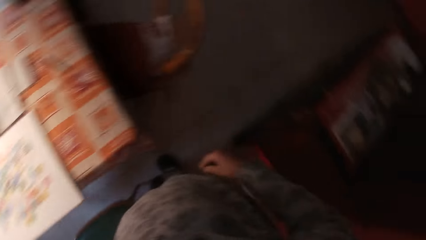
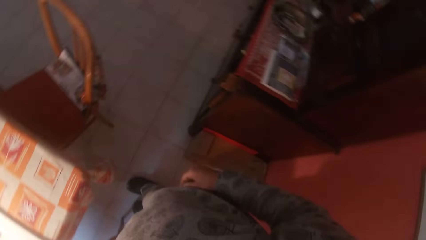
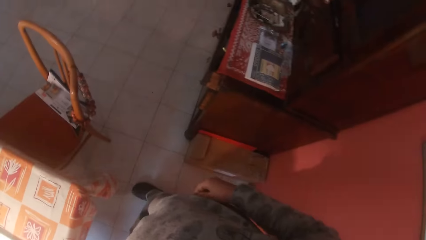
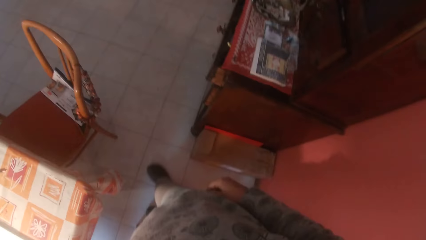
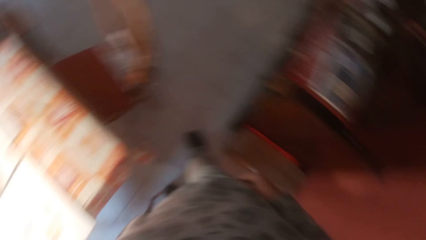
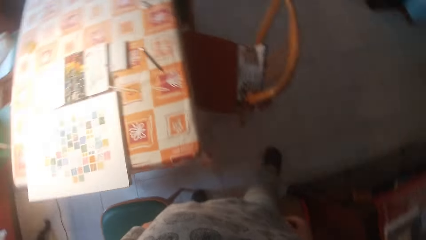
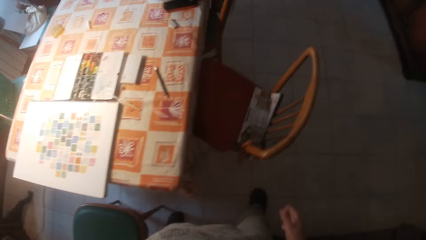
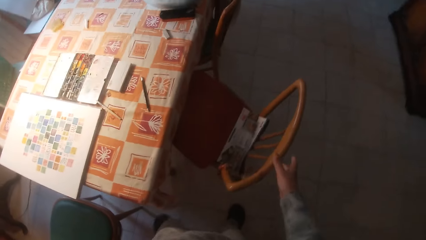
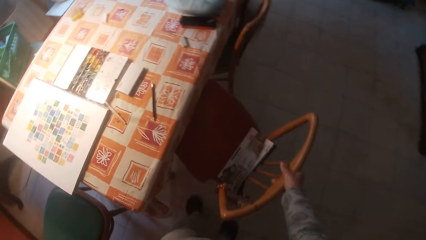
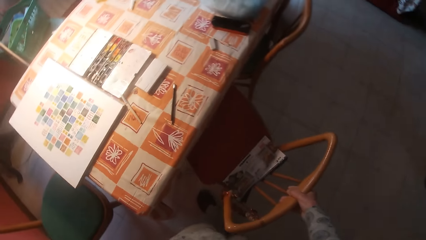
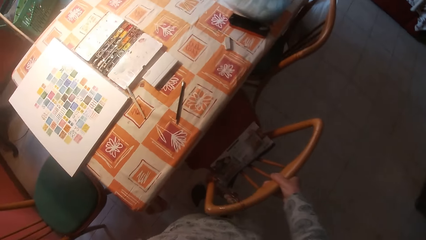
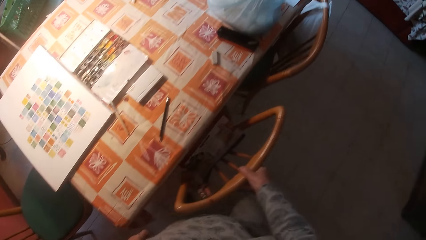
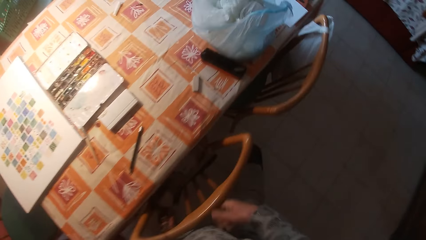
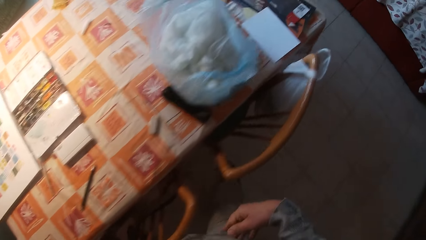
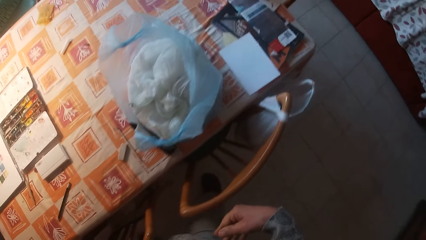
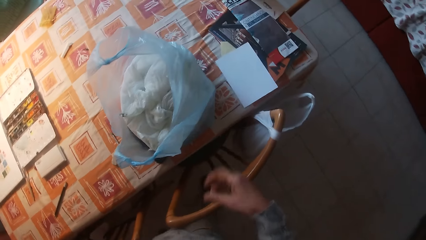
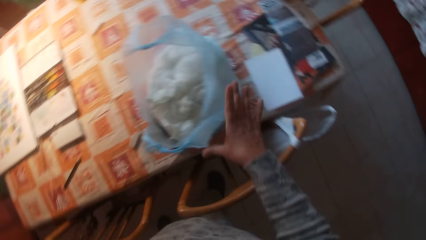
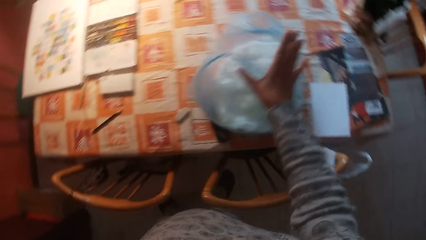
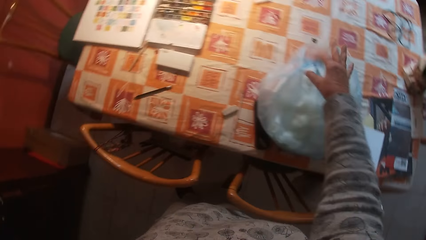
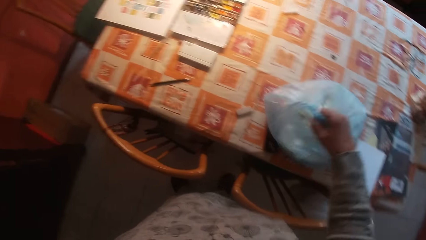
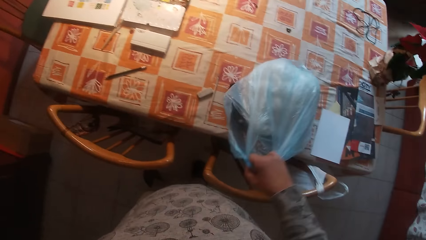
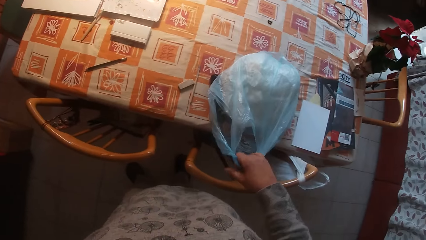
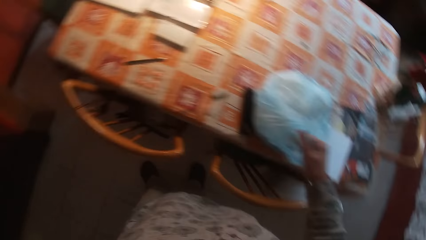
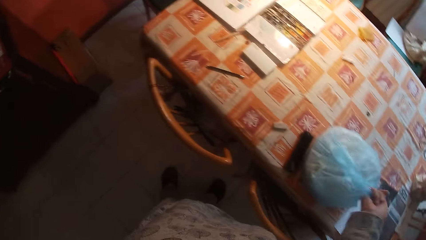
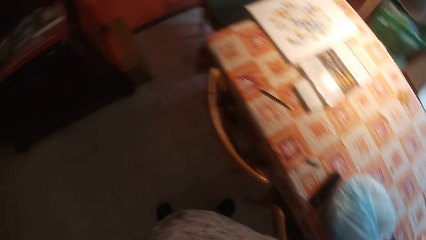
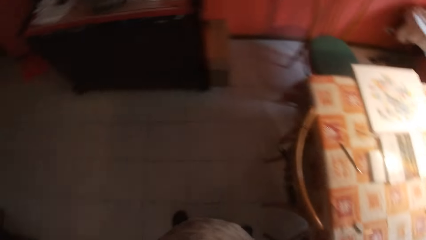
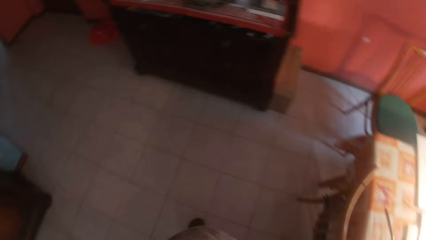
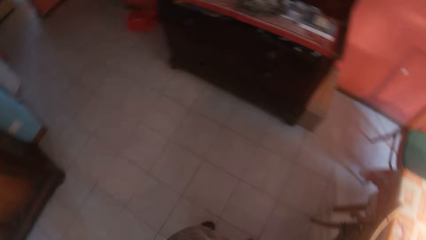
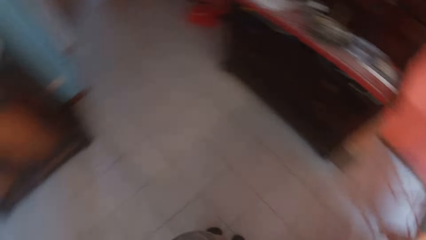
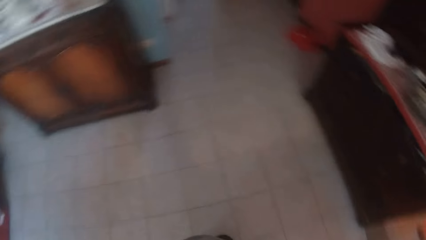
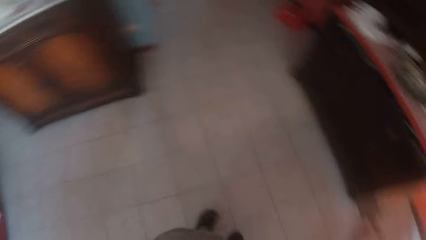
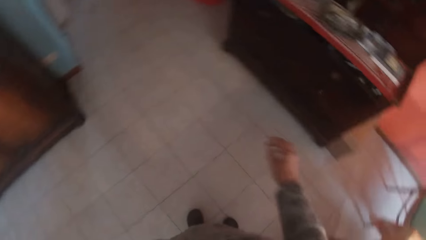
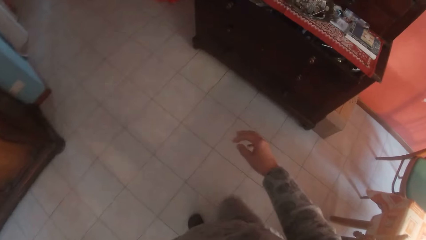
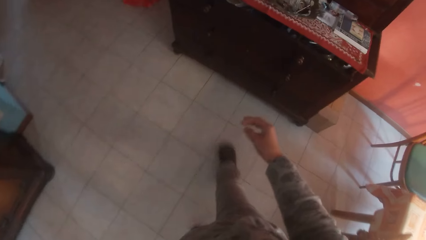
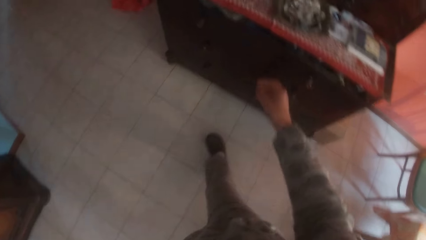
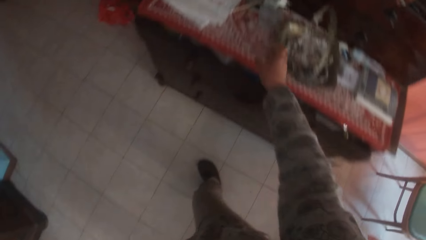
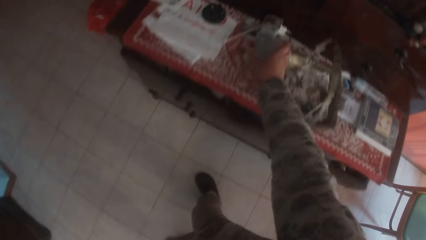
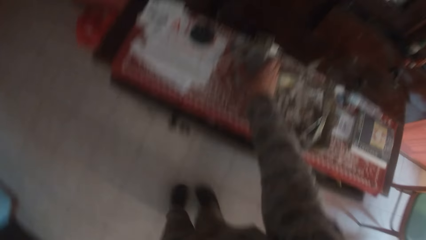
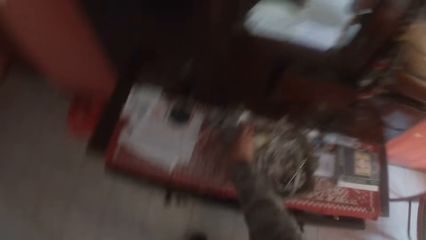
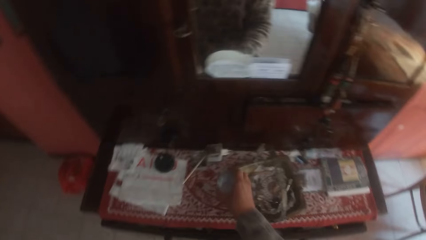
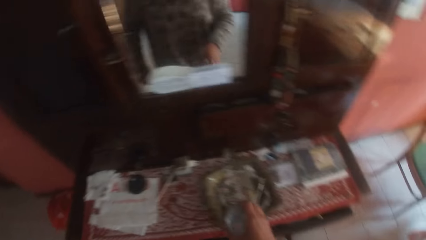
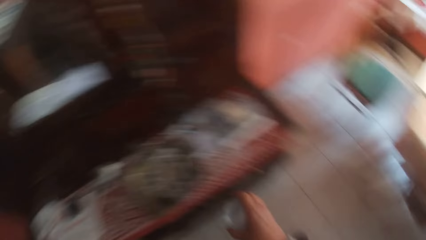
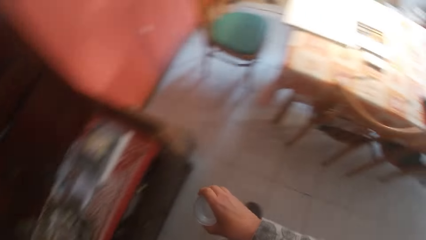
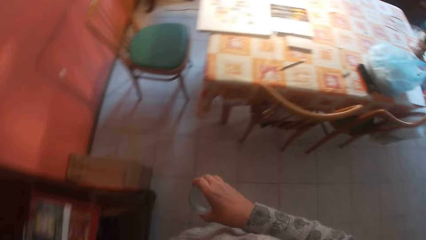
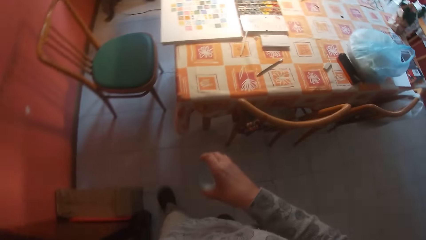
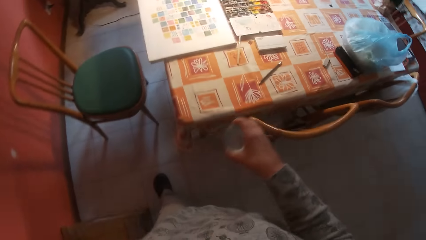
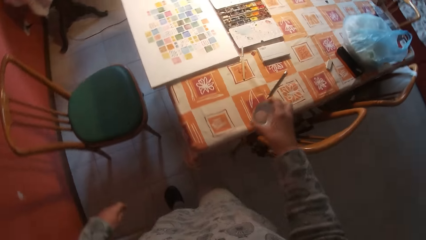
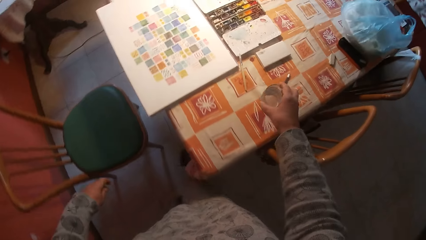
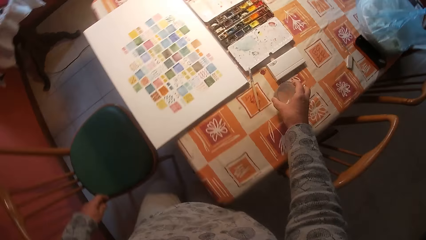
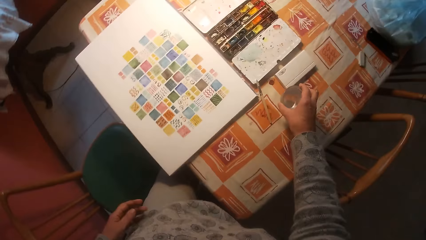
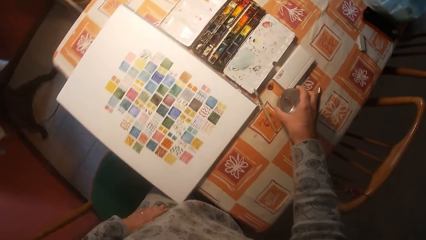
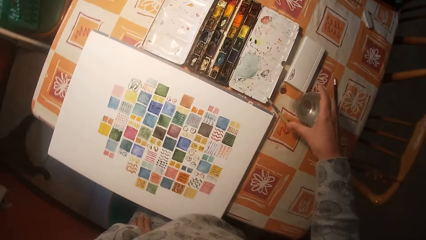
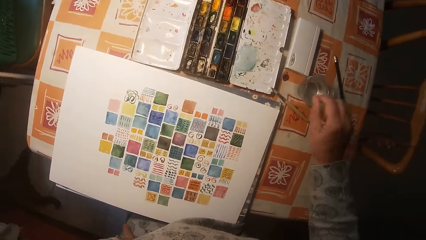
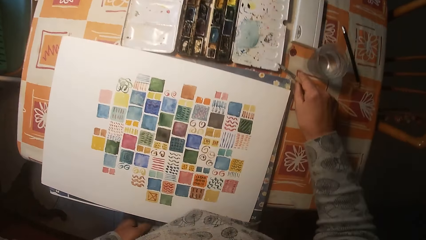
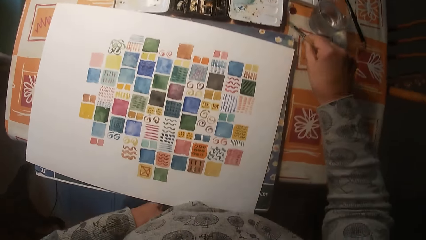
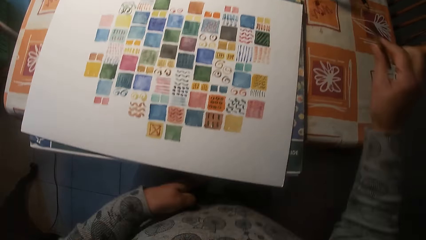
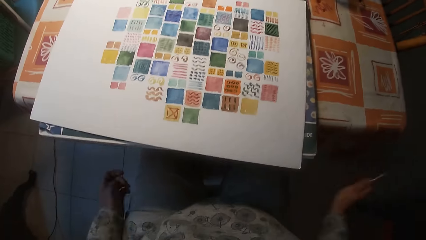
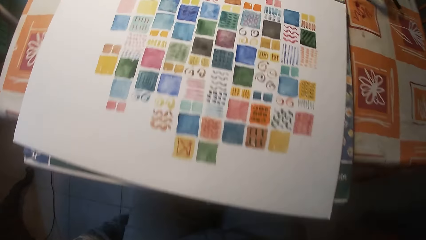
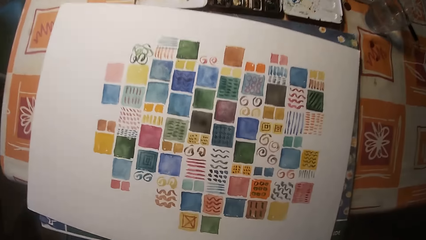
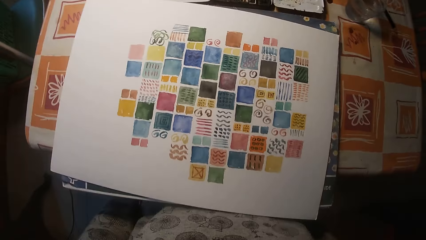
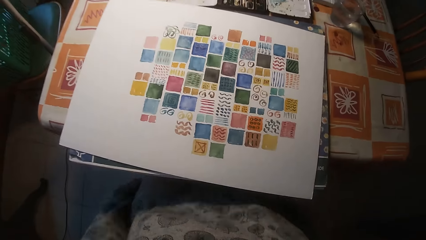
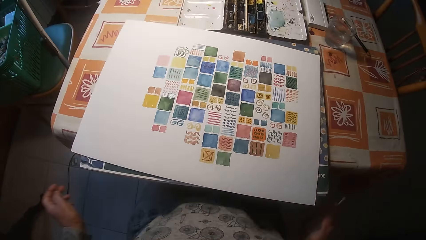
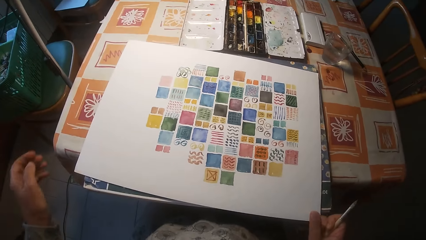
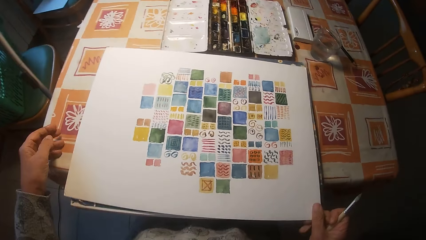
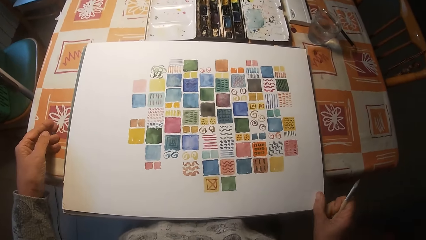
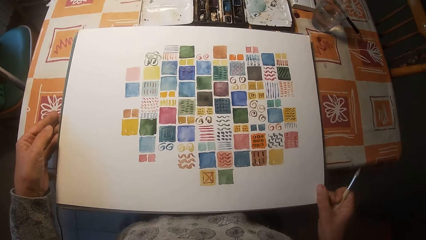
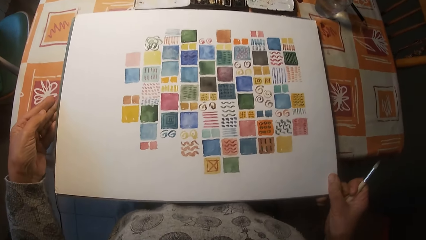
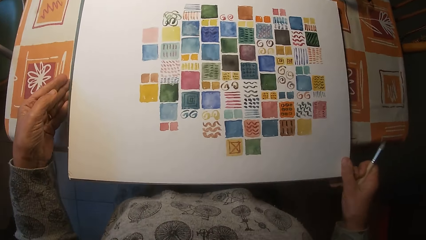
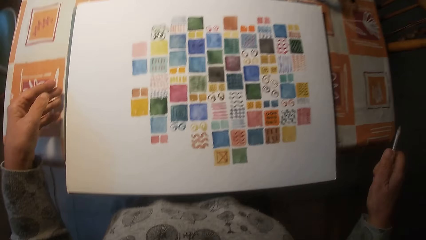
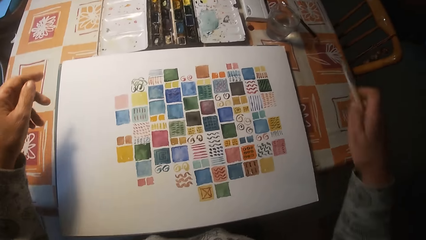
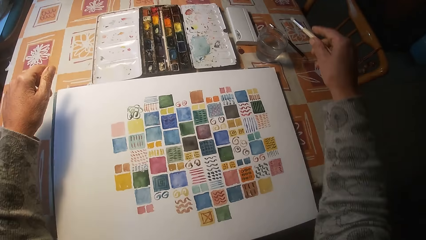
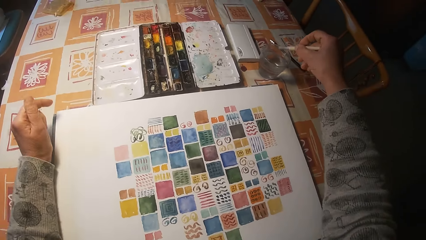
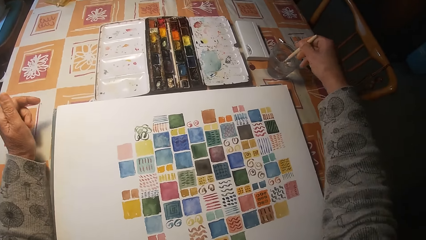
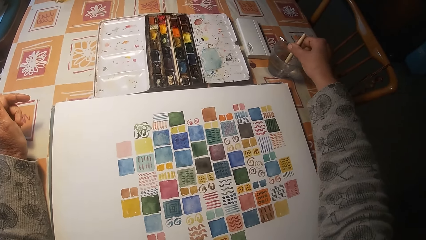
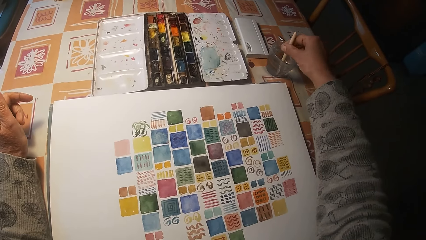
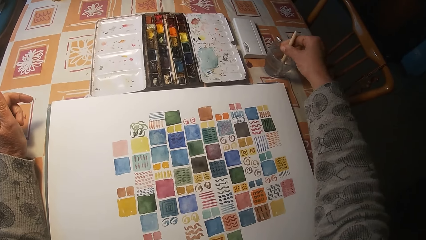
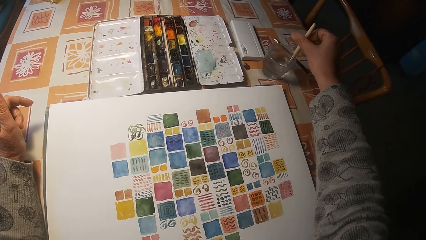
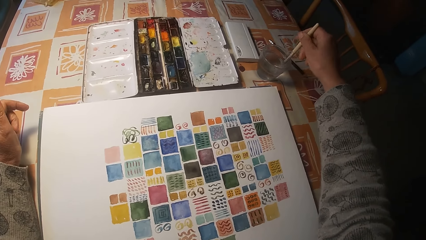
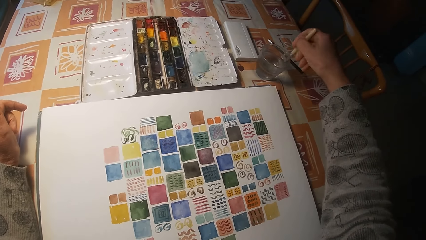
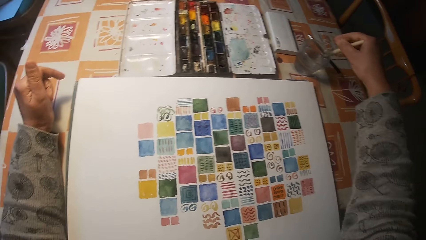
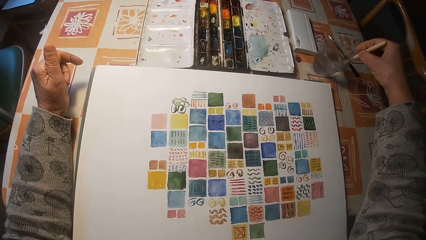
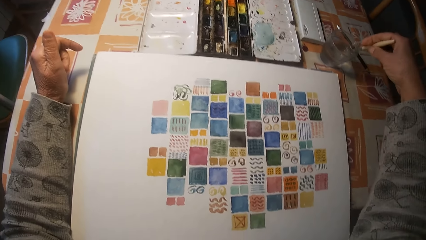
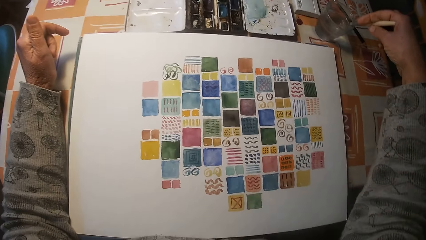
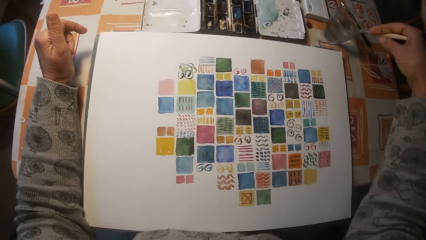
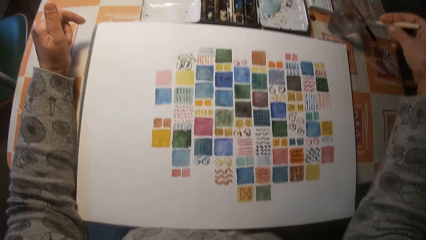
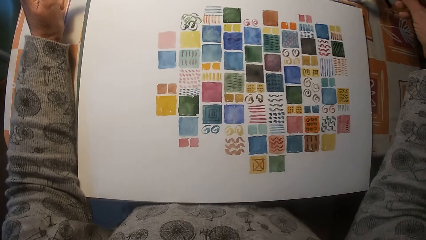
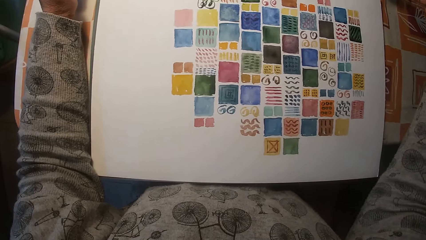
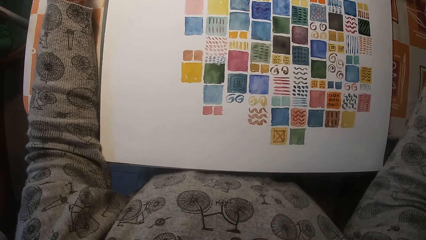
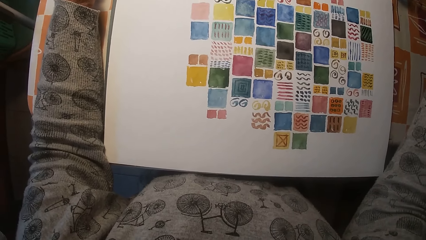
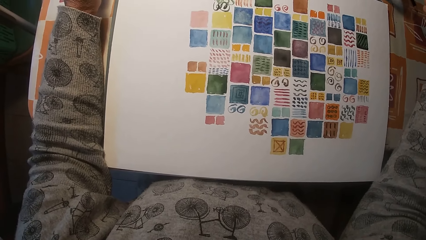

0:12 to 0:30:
The camera wearer moves a chair with his right hand. He moves a step. He grabs a polythene bag on a table with his right hand. He walks around the house. He picks up a cup on a cabinet with his right hand. He walks around the house. He places the cup in his right hand on the table. He picks up a paint brush from the table with his right hand. He adjusts a paper on the table with his hands. He dips the paint brush in his right hand in the cup on the table.
